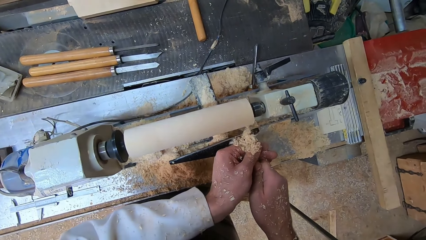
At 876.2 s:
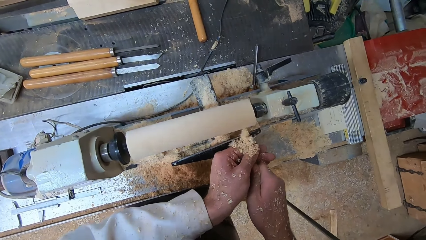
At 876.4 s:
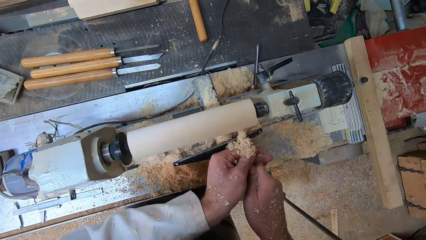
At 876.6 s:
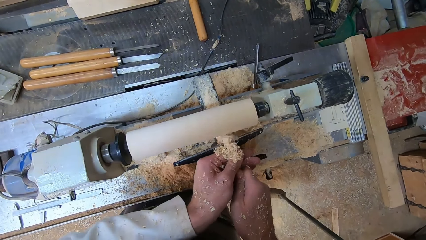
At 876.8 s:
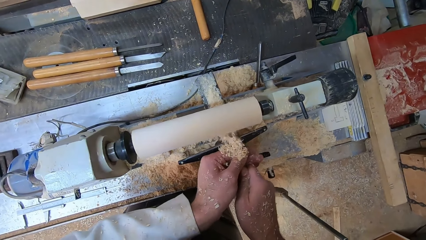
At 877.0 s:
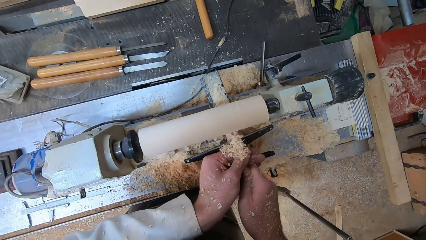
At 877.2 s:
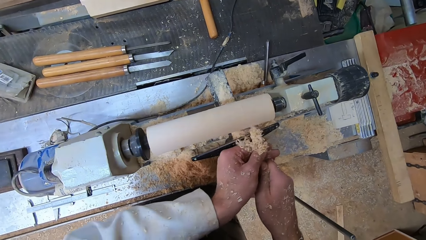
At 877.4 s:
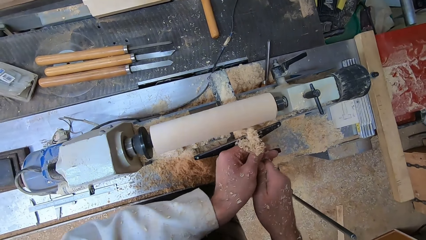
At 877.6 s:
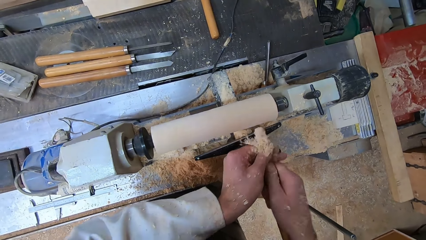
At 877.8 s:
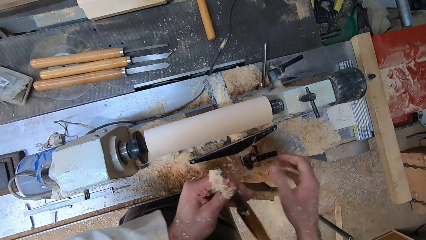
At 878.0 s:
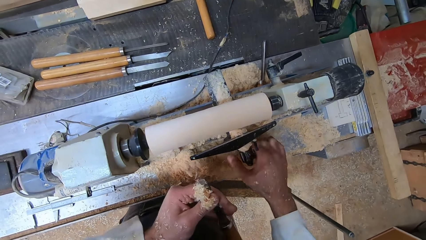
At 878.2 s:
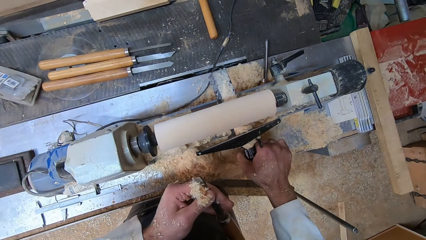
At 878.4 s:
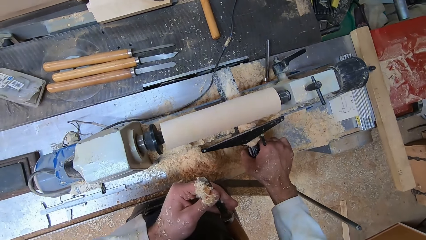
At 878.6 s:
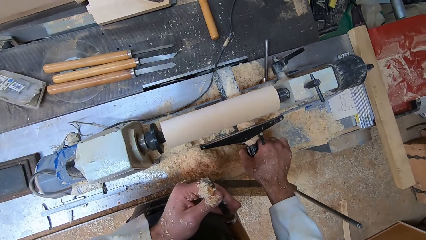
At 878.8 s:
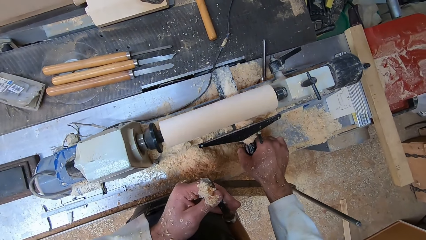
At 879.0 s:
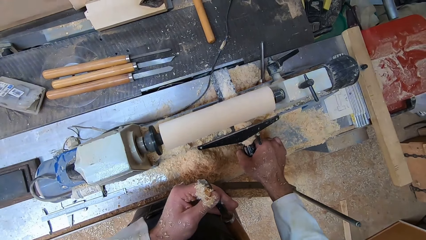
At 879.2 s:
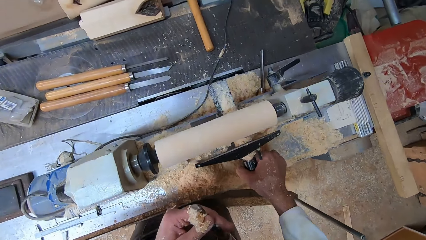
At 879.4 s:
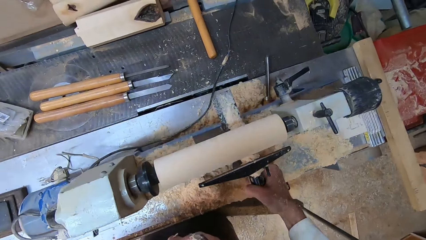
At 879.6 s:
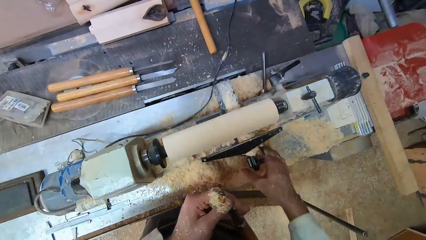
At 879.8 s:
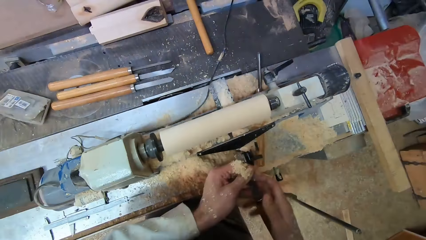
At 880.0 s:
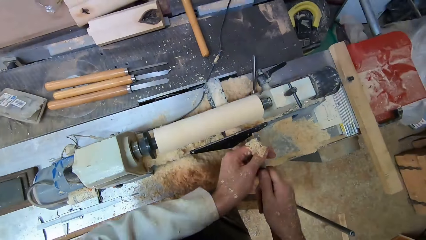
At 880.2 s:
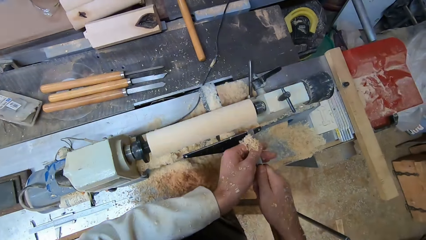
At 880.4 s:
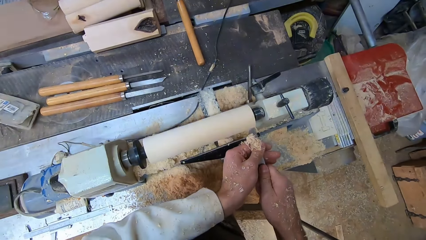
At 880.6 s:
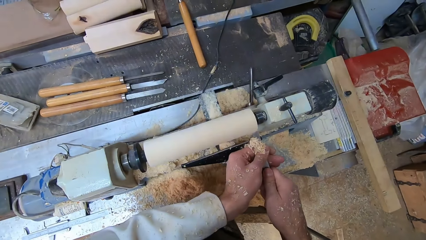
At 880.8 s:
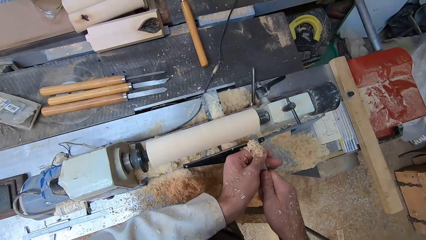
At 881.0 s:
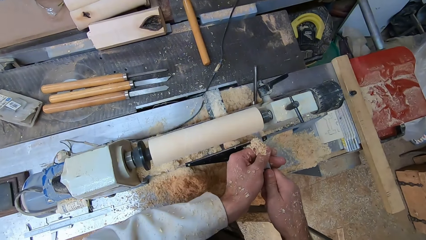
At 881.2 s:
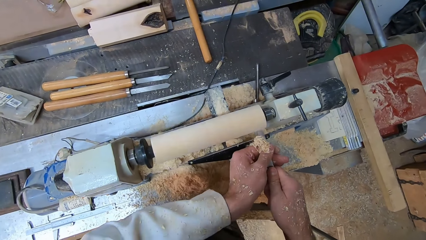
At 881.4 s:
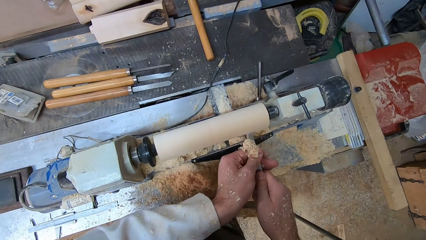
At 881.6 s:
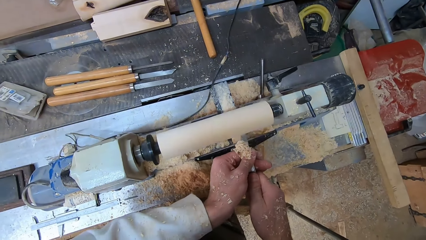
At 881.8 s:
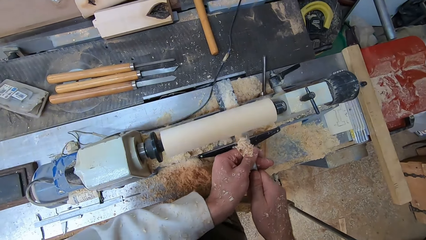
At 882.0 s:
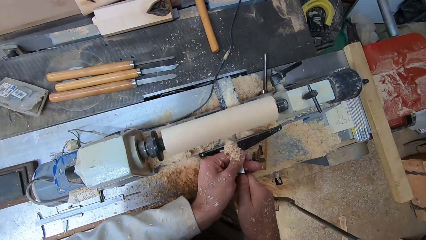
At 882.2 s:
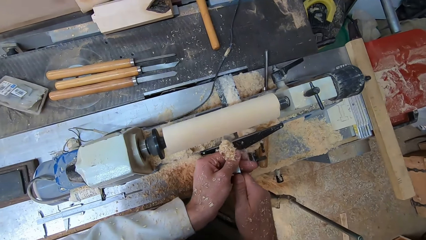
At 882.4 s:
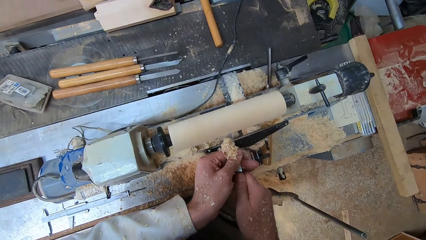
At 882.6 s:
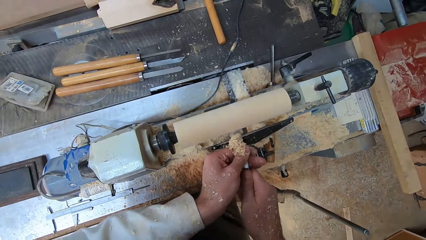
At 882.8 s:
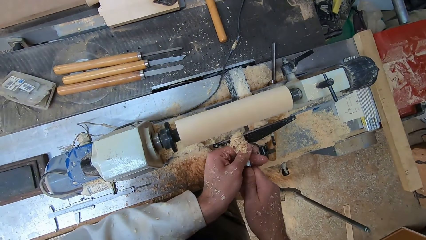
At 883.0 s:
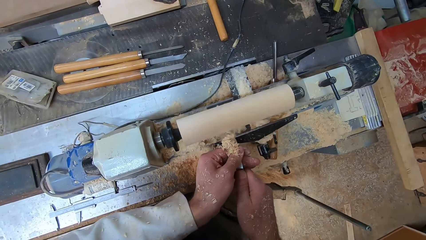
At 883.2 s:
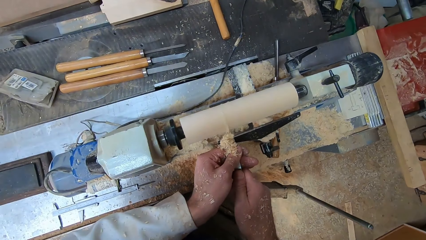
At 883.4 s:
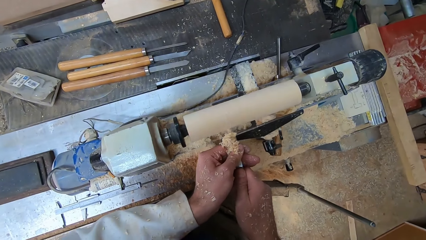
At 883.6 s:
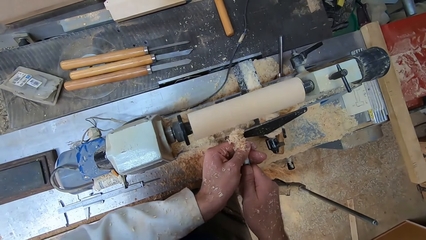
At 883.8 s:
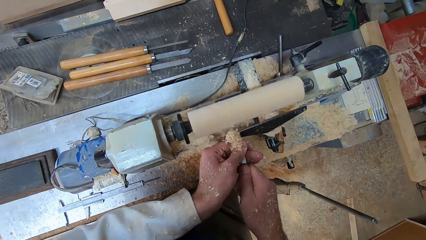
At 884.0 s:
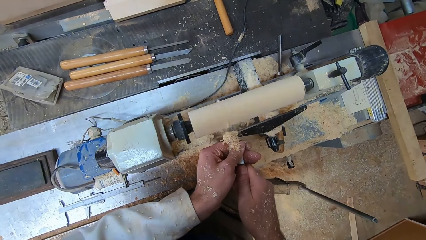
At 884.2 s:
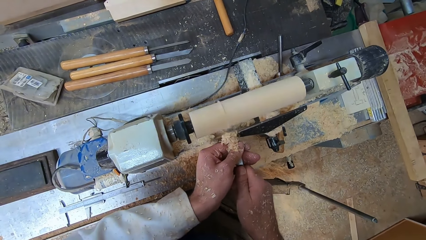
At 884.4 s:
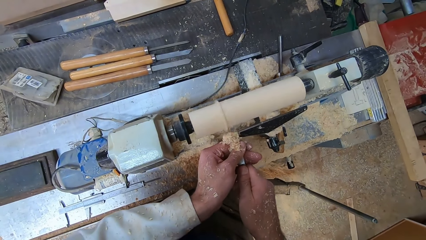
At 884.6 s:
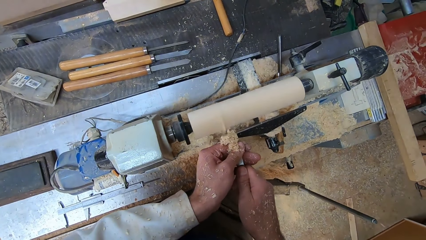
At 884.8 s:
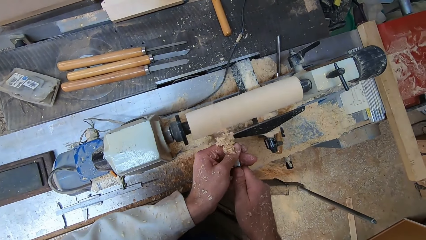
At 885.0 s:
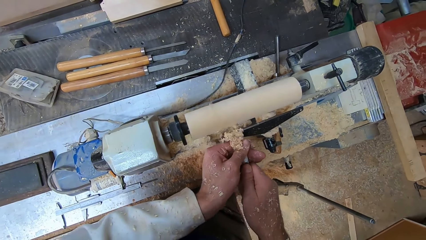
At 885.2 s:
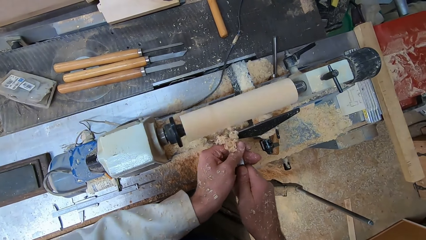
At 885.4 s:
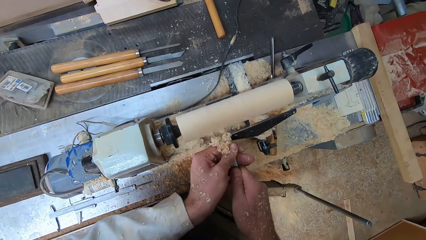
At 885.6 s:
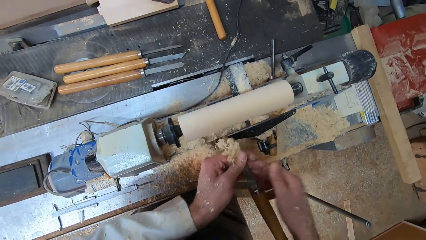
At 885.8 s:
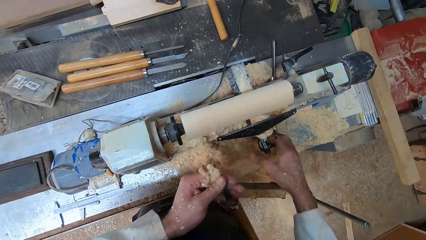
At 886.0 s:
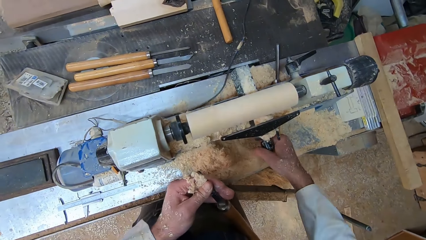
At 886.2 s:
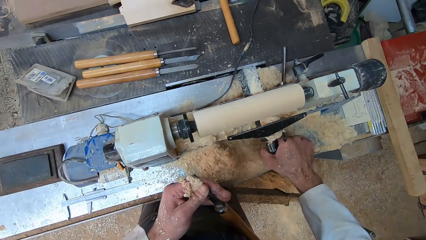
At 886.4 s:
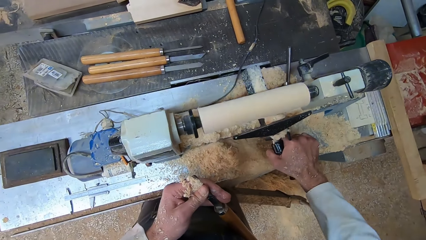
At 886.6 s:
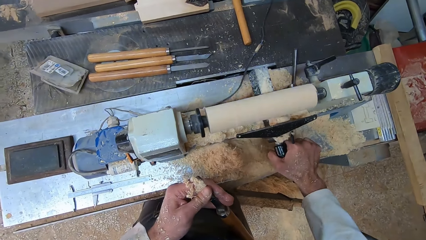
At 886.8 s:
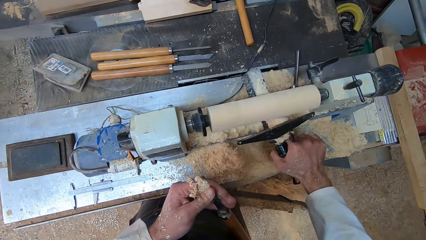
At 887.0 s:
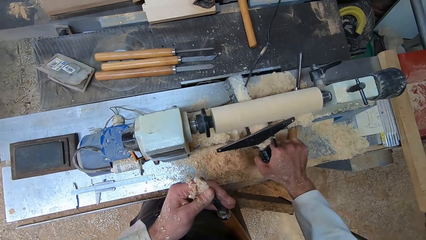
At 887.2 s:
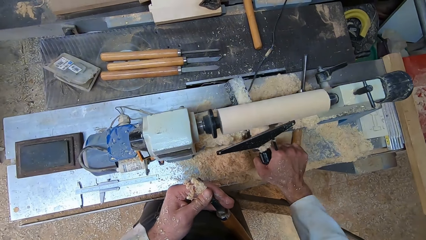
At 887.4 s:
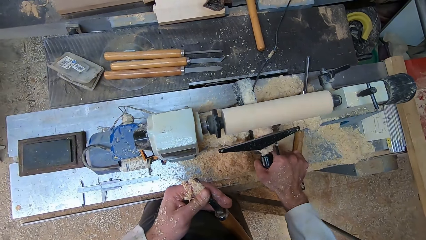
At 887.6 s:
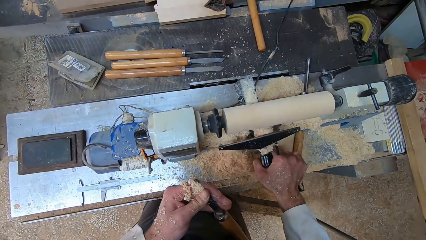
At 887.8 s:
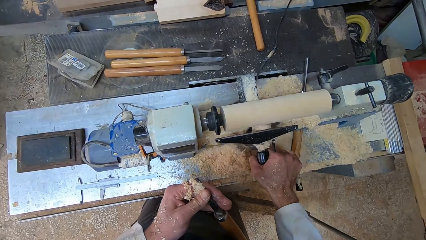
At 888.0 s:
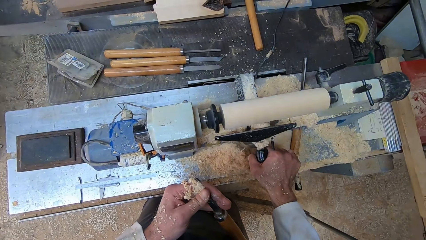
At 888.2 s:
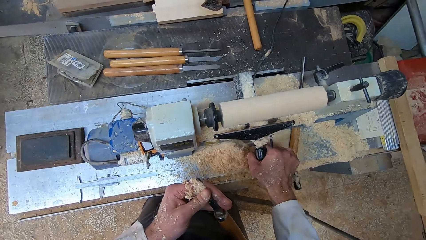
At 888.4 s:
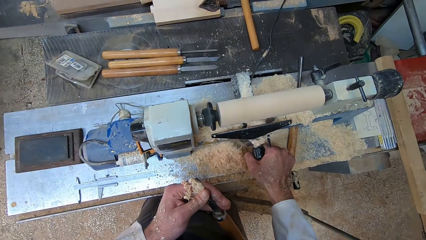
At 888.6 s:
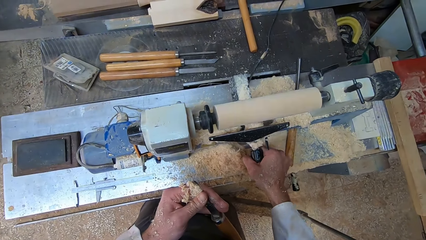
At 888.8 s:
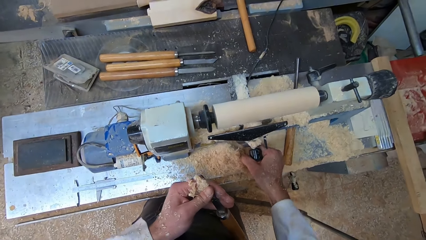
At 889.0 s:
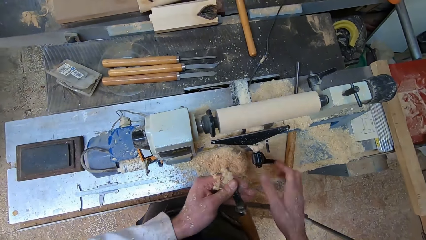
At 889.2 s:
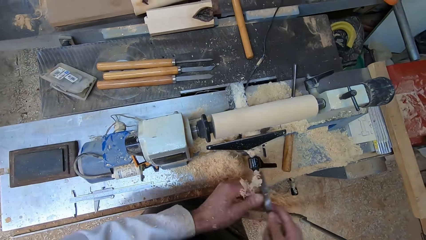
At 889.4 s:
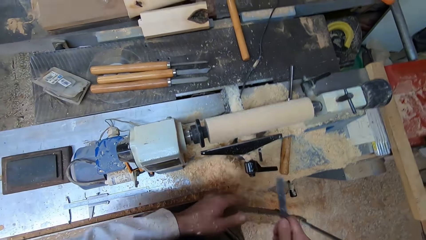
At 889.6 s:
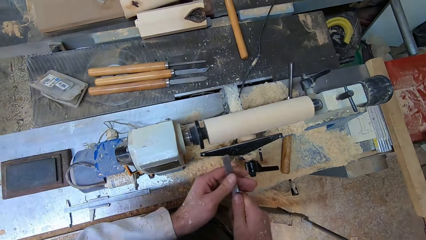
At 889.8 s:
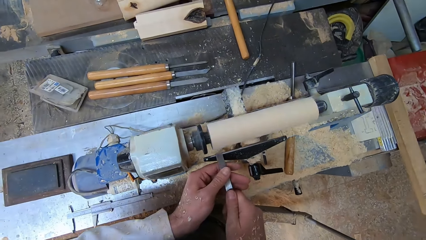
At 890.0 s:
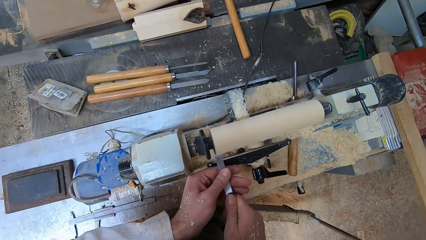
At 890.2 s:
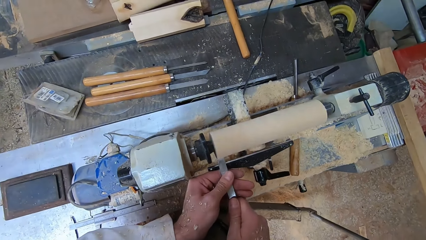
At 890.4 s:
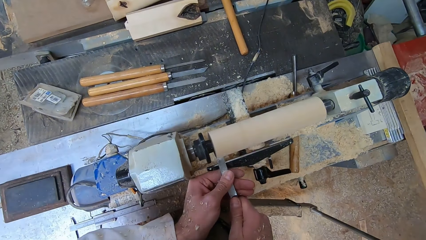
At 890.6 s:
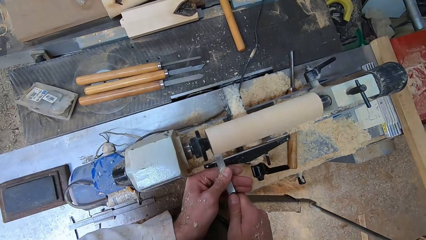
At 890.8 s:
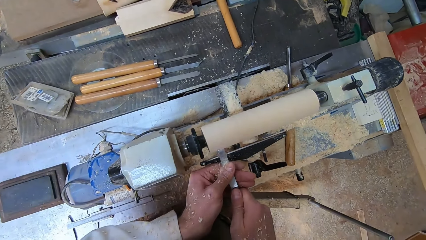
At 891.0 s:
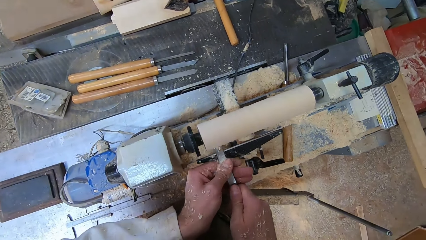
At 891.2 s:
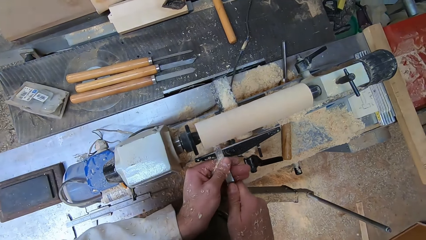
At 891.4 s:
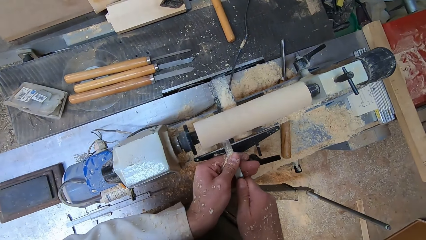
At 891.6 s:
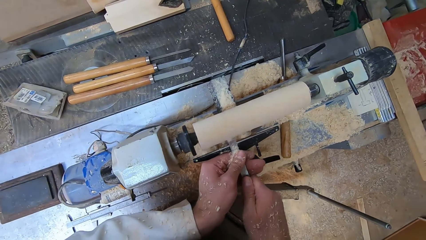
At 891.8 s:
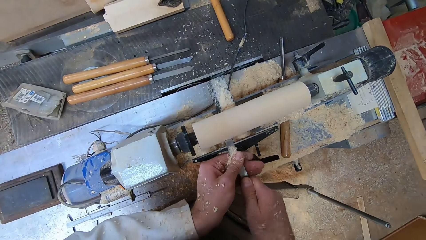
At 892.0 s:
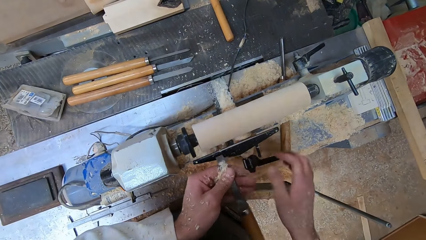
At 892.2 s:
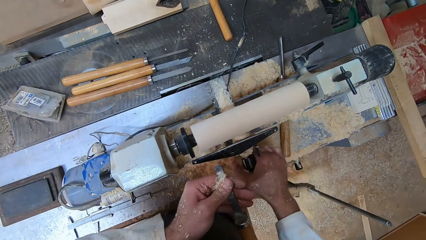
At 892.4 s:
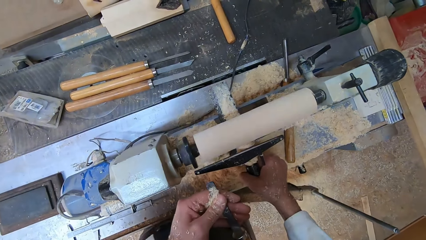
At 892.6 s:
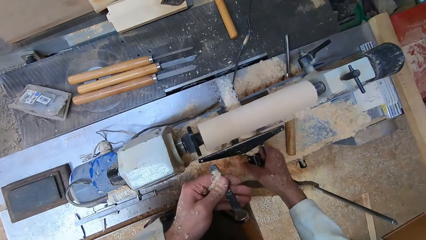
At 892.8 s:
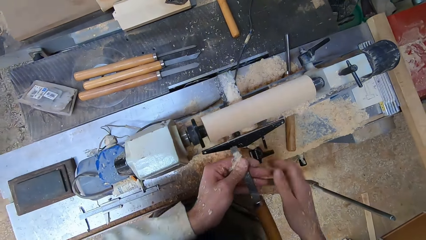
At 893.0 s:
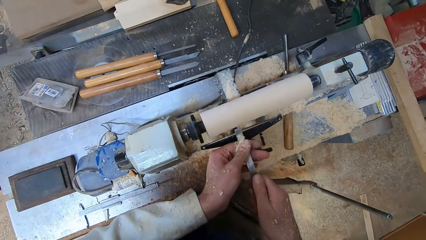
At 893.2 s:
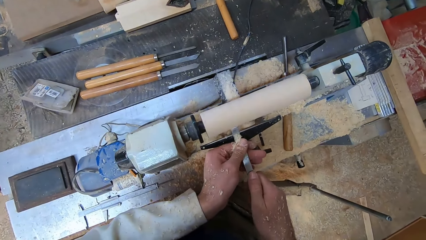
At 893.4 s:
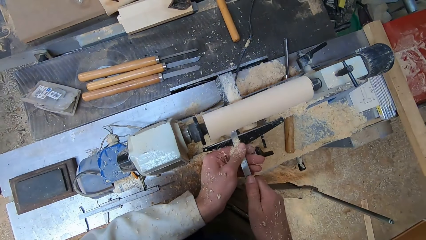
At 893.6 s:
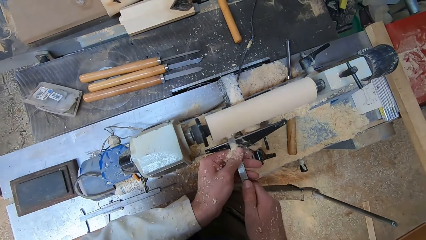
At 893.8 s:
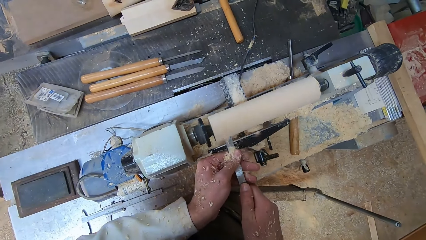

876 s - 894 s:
The camera wearer takes the chisel off the piece of wood and turns the handle of the lathe machine with his right hand. He shapes the piece of wood with the chisel on the lathe machine. He takes the chisel off the piece of wood and turns the handle of the lathe machine with his right hand. He moves the chisel from his left hand to his right hand and dusts sawdust off his left hand. He shapes the piece of wood with the chisel on the lathe machine. He turns the handle of the lathe machine with his right hand. He shapes the piece of wood with the chisel on the lathe machine.
